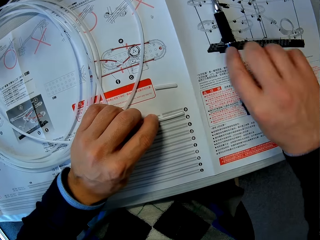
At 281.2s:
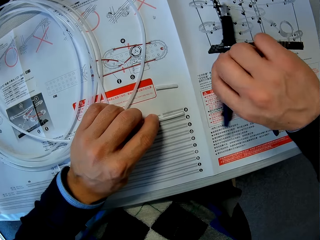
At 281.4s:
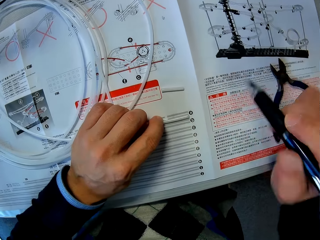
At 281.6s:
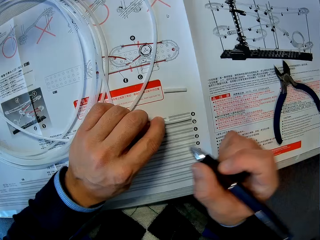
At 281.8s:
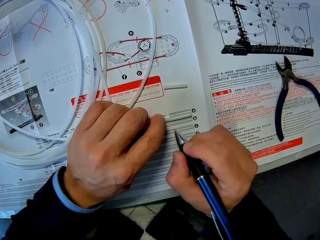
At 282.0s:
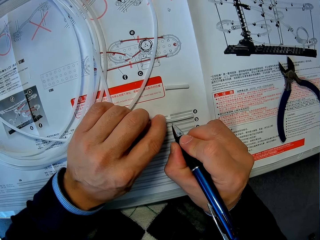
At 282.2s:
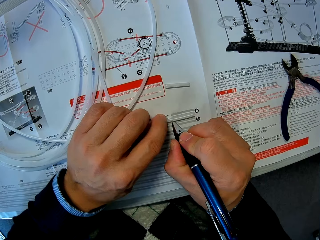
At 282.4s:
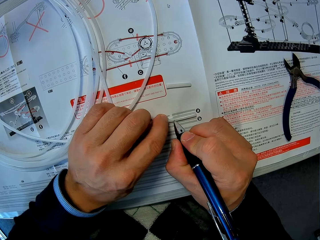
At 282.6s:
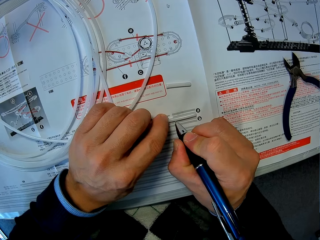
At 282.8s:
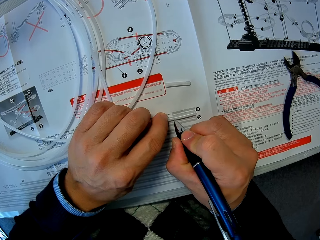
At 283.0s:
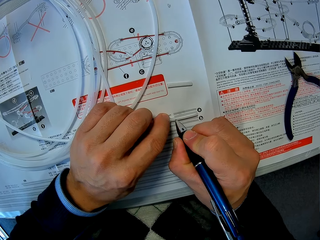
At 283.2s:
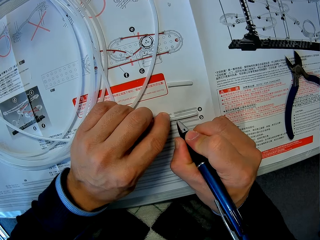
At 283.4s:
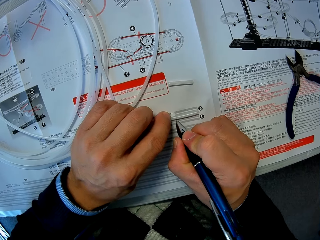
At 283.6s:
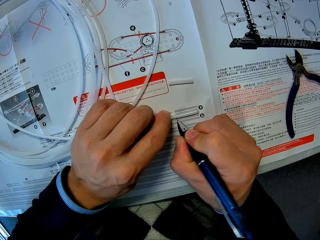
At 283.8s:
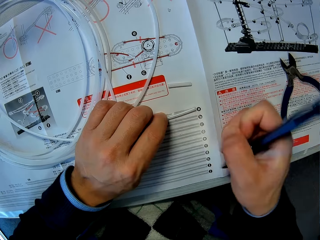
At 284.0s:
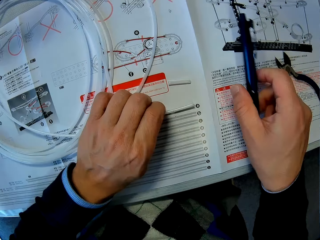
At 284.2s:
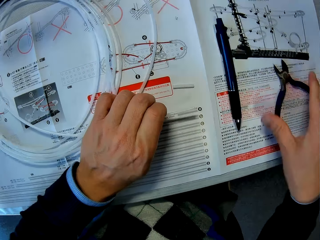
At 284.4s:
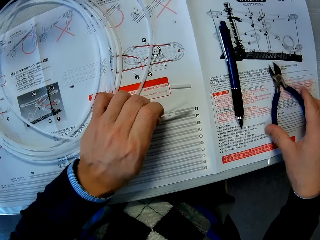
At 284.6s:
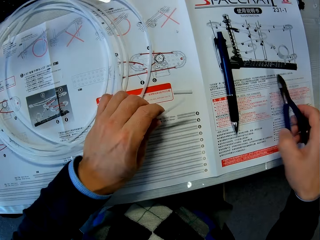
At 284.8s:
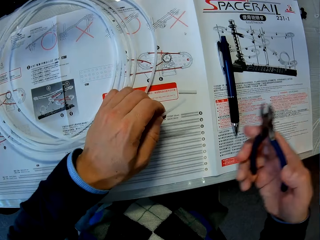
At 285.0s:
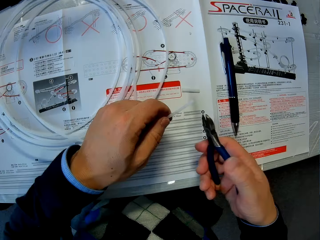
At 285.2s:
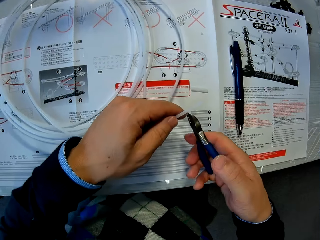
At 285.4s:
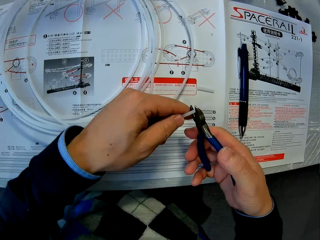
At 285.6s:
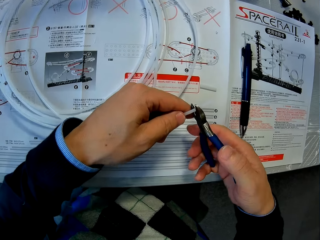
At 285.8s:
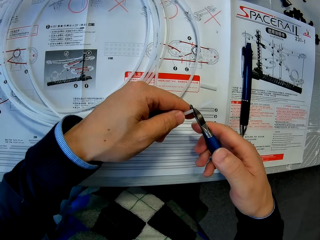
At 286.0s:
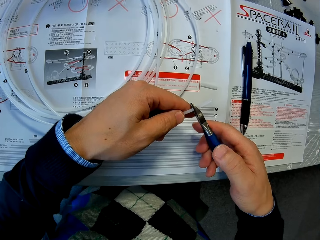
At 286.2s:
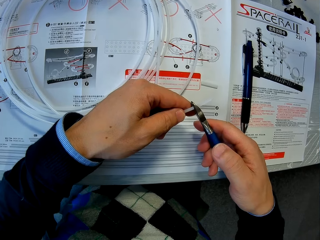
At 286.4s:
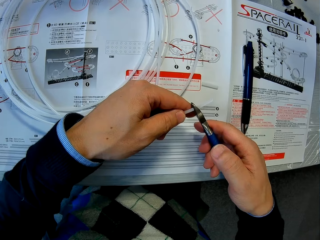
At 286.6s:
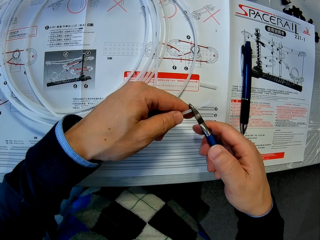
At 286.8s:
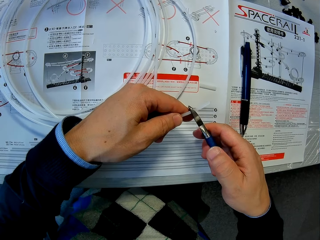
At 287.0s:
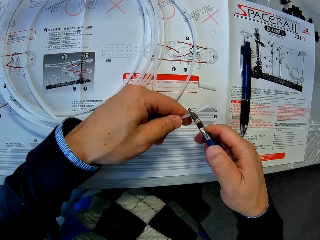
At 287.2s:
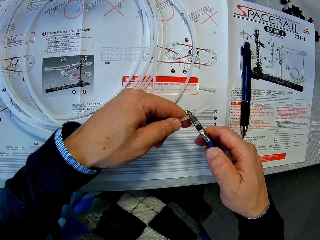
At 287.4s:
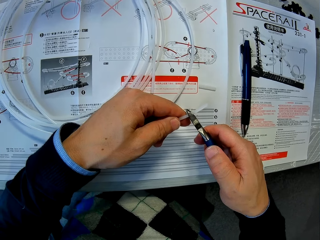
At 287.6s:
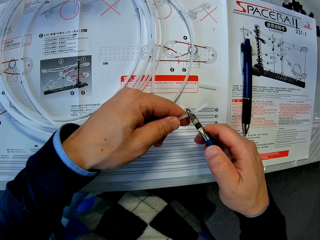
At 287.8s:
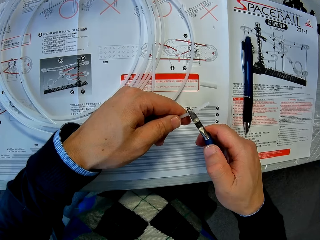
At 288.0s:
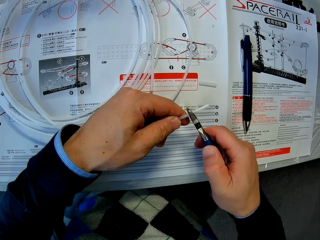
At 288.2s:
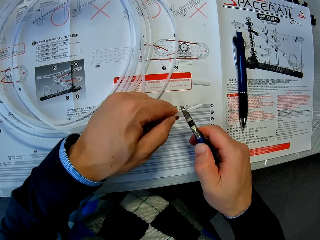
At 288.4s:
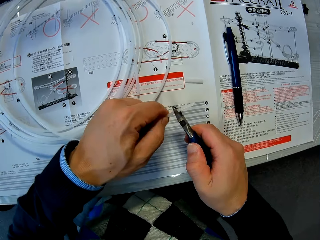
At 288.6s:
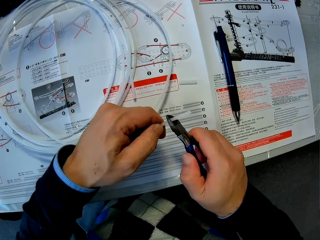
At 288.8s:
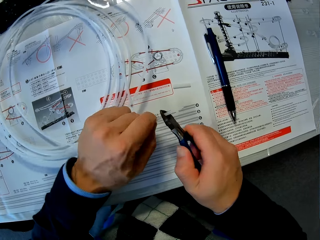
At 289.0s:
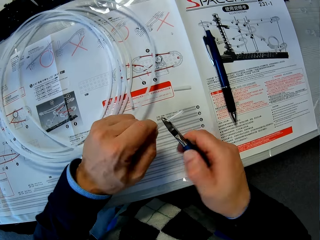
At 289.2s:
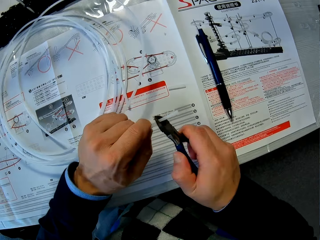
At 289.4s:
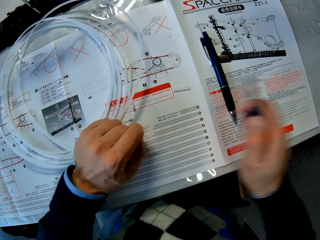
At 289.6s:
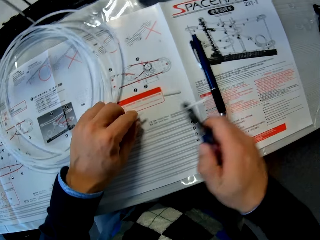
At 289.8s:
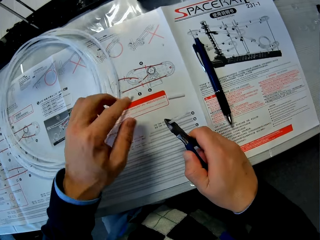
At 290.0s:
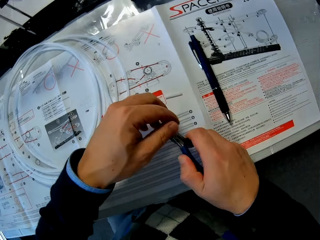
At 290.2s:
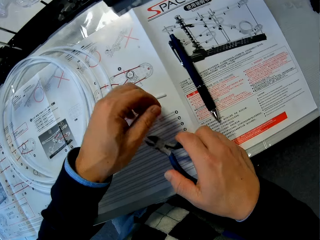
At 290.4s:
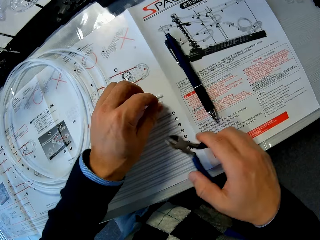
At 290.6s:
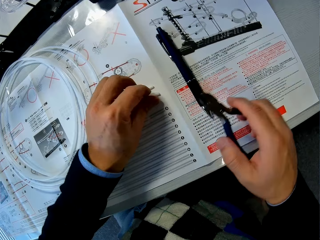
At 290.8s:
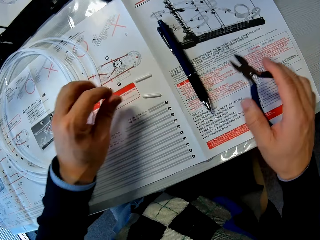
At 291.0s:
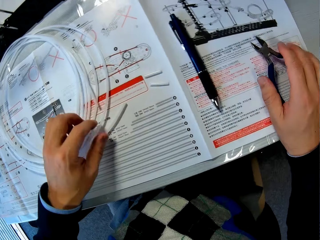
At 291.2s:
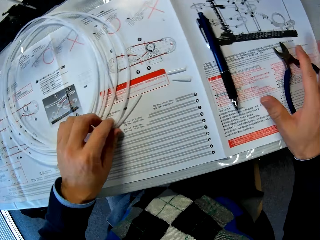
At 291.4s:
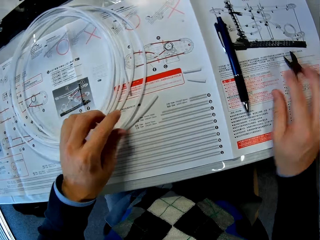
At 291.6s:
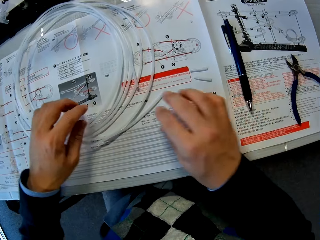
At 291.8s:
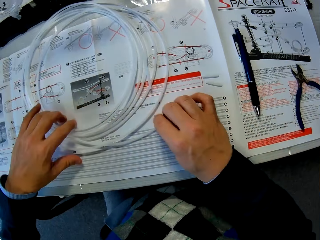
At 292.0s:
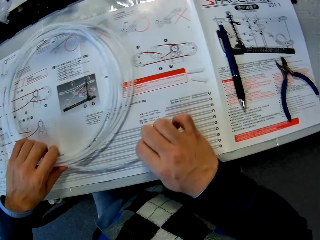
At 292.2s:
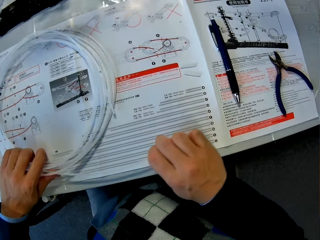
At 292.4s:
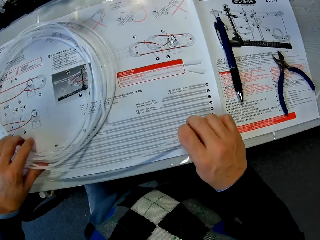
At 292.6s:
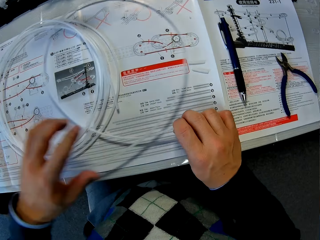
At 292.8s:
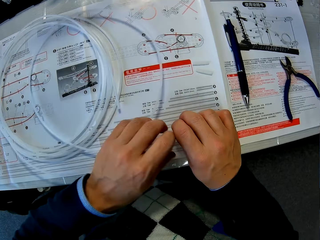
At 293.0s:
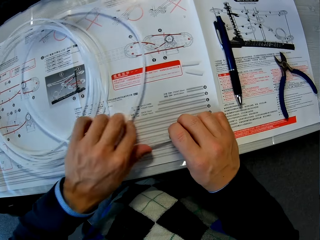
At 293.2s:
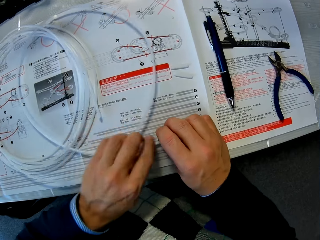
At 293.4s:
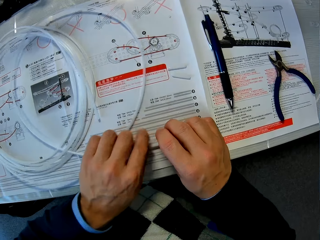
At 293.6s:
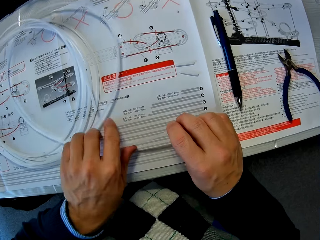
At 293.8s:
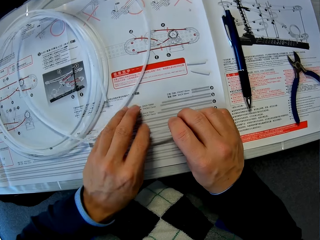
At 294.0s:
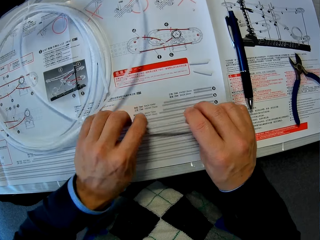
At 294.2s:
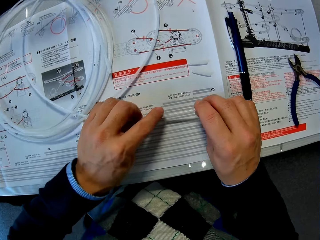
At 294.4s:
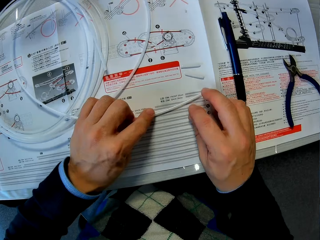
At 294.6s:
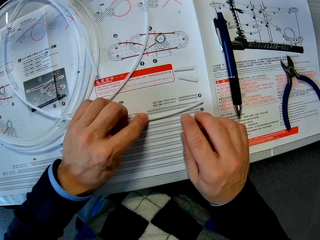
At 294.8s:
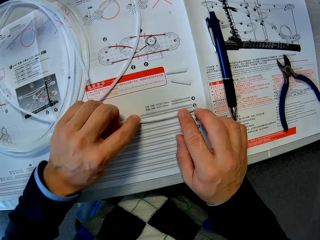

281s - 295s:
The camera wearer grabs the pen on the table with his right hand. He marks the cable with the pen. He drops the pen on the table. He takes the pliers on the table with his right hand. He cuts the cable with the pliers. He drops the shorter cable piece. He drops the pliers. He adjusts the longer cable piece on the paper.

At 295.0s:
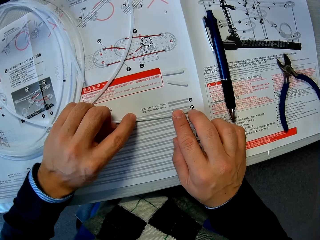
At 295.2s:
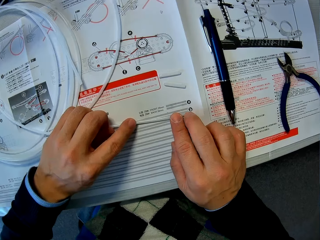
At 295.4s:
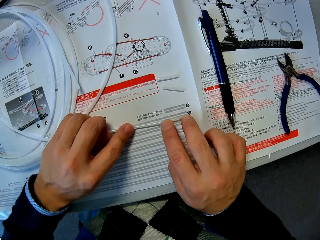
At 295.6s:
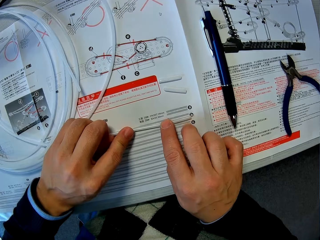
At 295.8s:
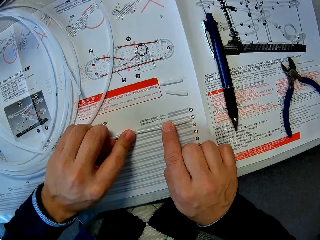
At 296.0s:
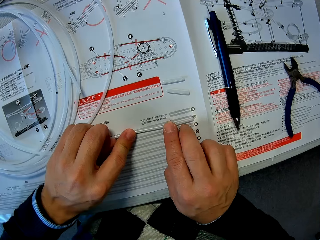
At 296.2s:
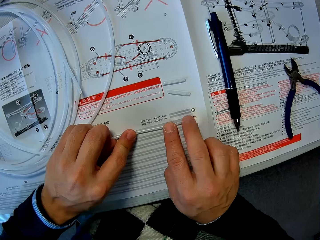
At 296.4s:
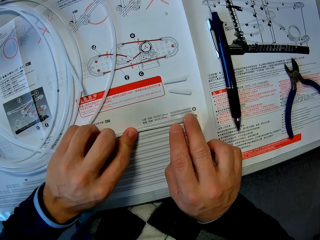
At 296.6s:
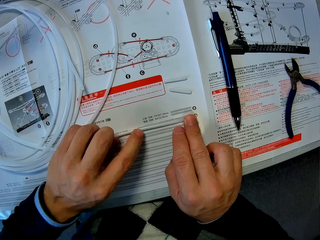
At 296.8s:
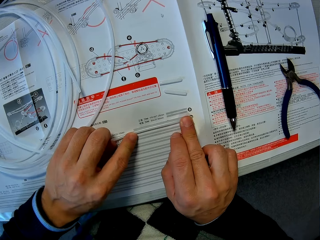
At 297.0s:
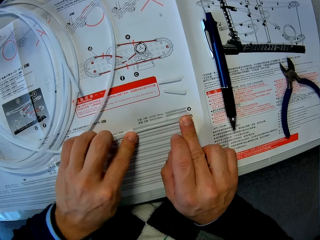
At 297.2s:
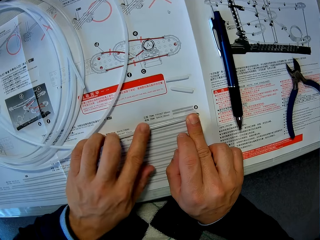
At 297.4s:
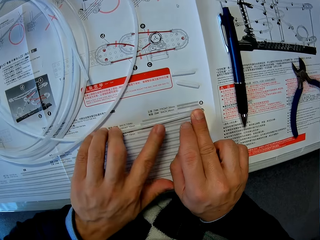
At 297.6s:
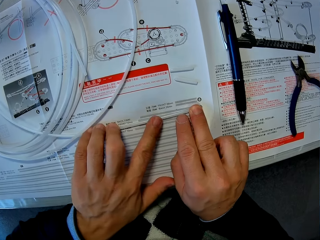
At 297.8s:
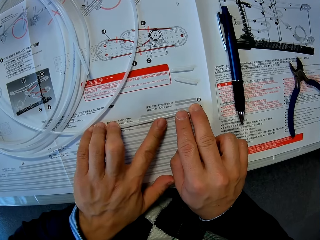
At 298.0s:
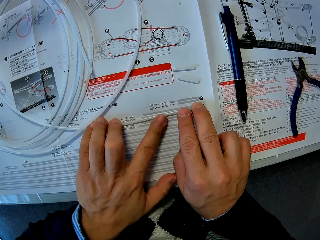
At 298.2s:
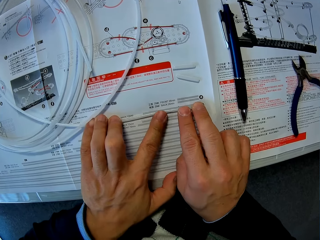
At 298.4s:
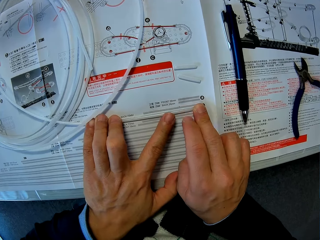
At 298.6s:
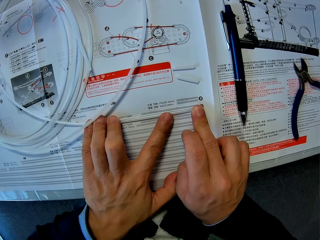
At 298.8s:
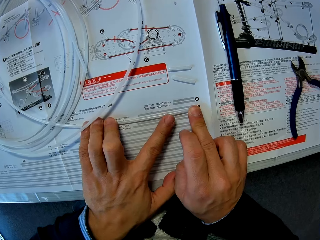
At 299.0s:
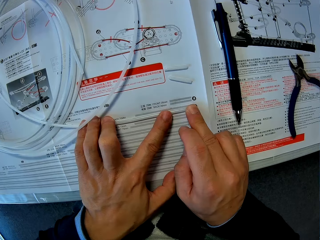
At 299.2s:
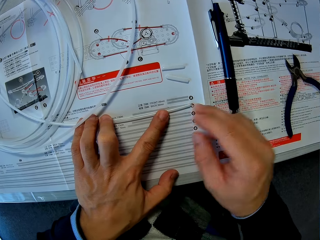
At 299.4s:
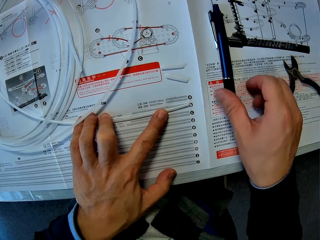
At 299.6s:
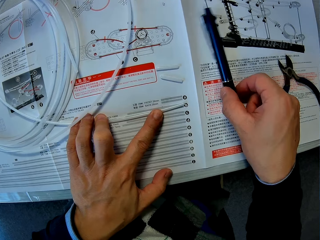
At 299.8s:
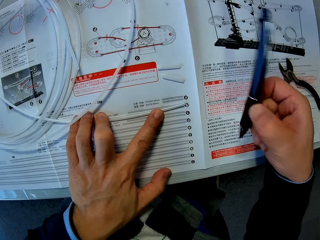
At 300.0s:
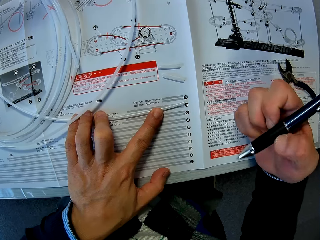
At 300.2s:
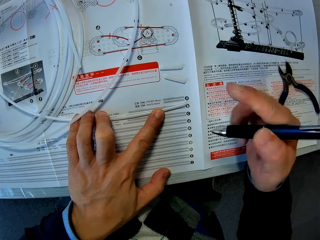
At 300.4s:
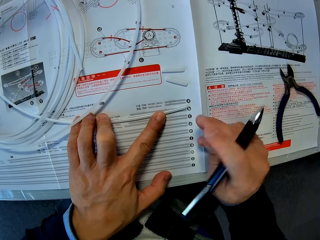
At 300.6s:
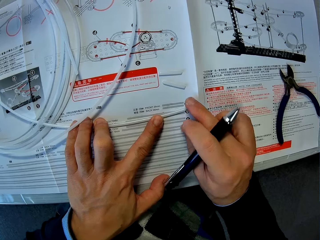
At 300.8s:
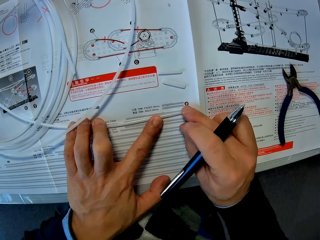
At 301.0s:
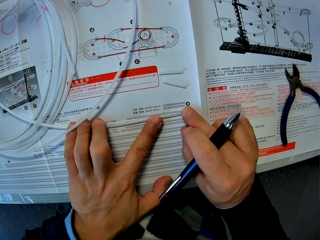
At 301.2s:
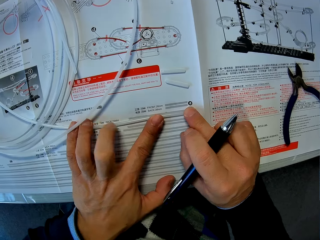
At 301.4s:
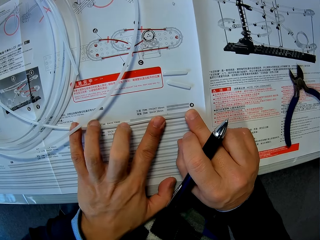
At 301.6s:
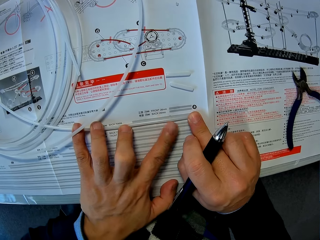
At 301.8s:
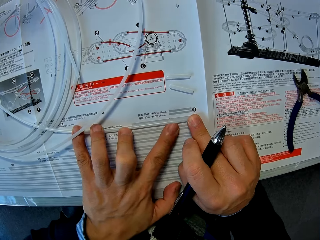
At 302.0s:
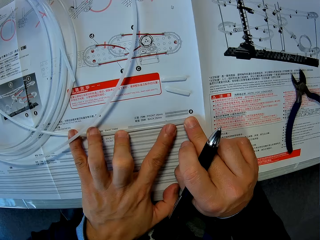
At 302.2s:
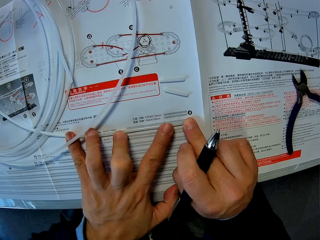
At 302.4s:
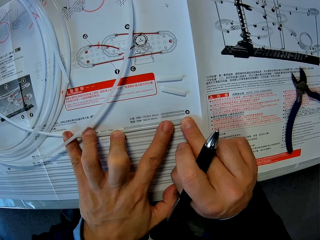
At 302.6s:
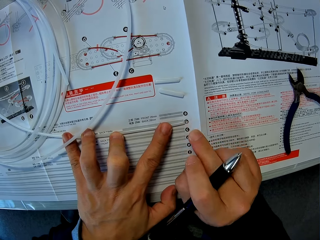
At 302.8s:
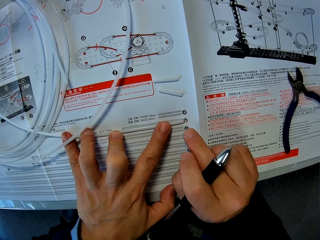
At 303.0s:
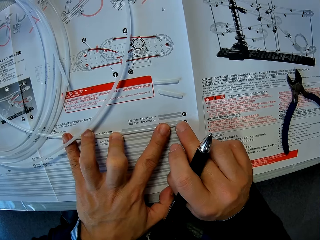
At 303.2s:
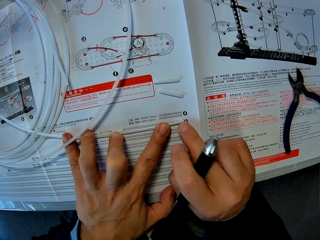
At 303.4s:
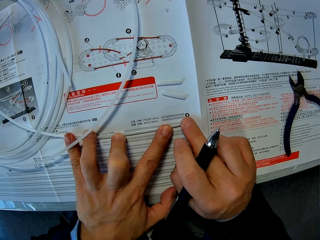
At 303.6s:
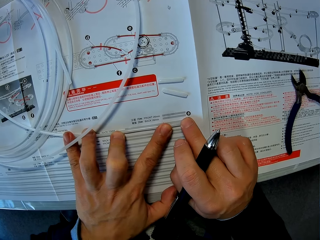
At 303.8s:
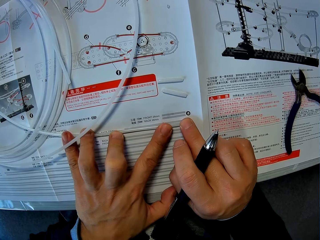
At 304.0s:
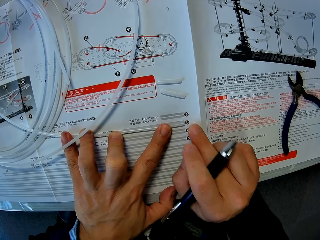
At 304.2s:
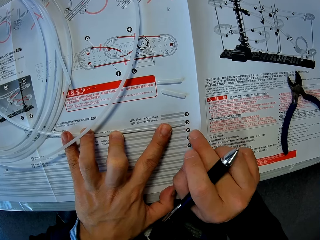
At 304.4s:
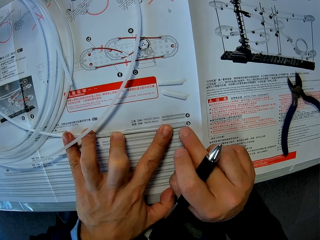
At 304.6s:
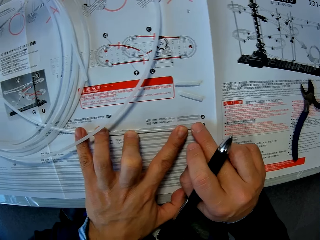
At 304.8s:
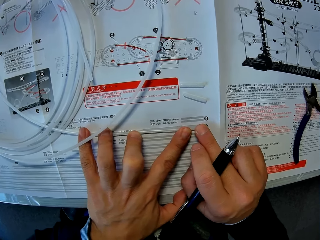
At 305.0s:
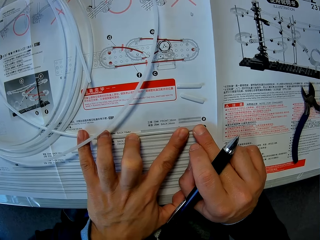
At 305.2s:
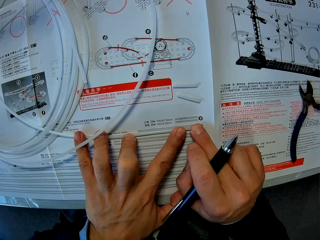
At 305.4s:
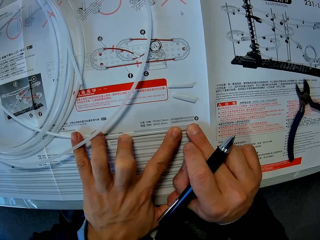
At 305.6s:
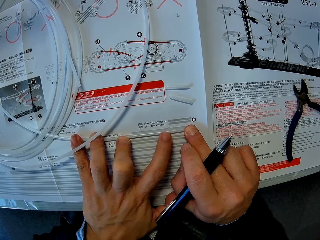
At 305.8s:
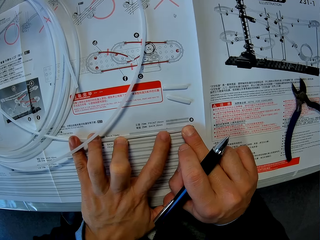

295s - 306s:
The camera wearer holds the cable in place. They pick up a pen. They hold the cable in place.
